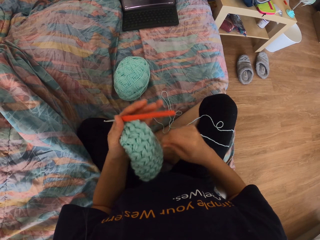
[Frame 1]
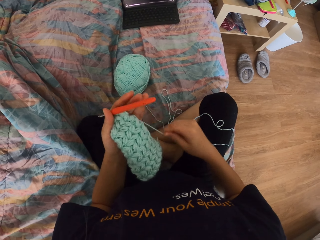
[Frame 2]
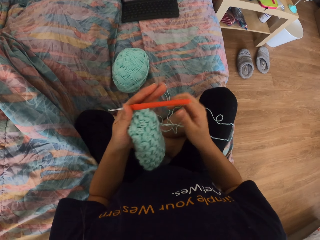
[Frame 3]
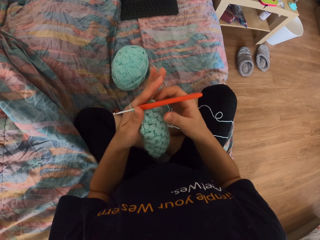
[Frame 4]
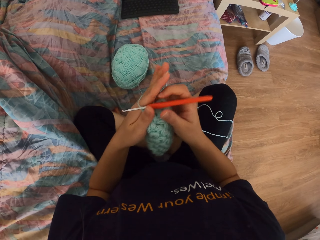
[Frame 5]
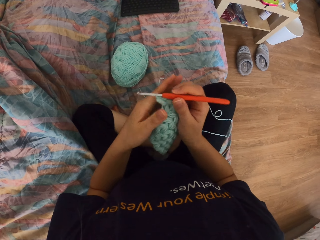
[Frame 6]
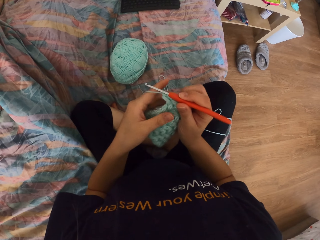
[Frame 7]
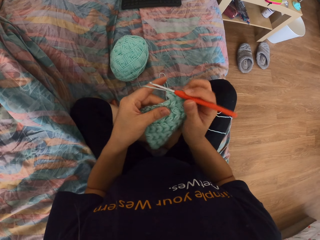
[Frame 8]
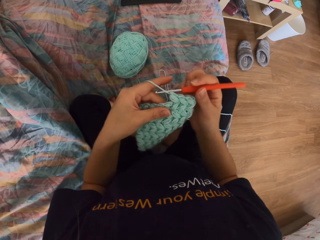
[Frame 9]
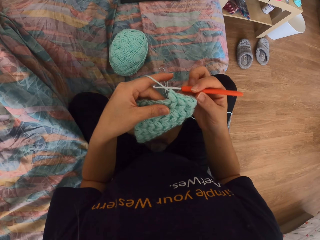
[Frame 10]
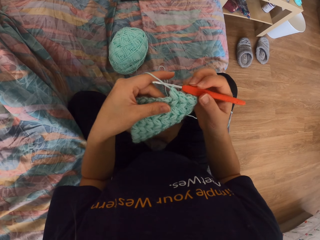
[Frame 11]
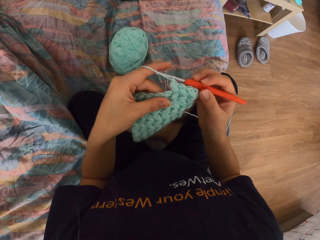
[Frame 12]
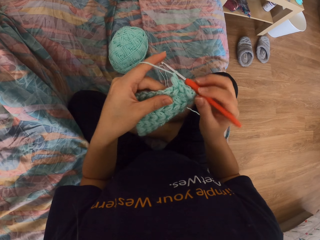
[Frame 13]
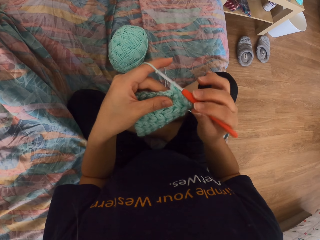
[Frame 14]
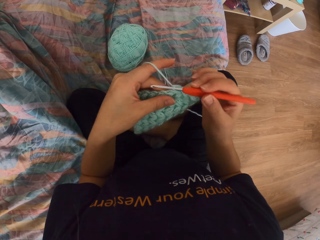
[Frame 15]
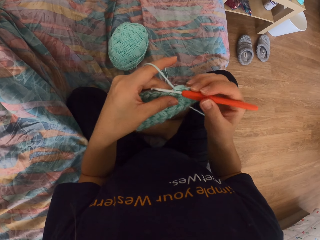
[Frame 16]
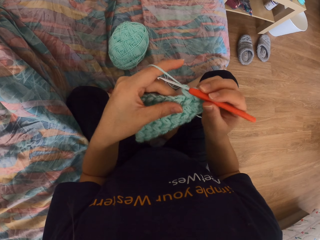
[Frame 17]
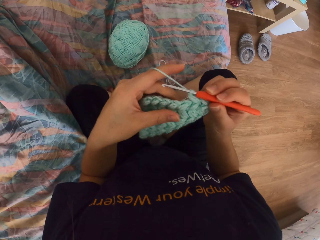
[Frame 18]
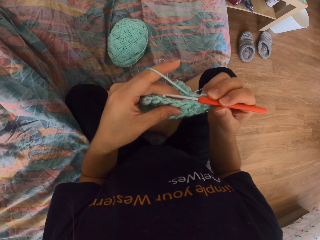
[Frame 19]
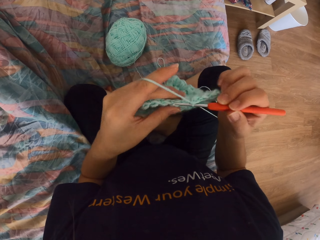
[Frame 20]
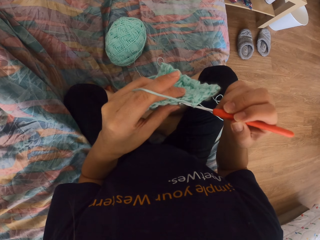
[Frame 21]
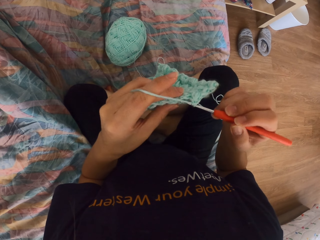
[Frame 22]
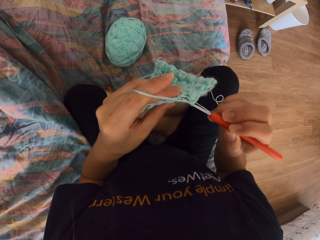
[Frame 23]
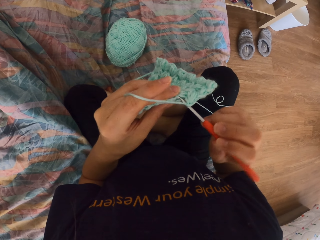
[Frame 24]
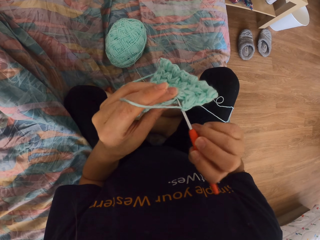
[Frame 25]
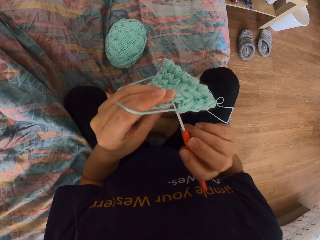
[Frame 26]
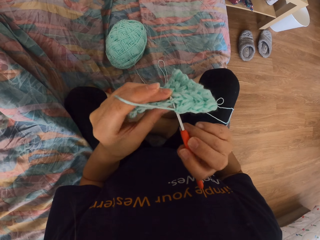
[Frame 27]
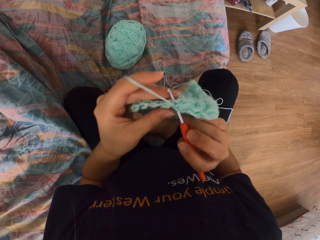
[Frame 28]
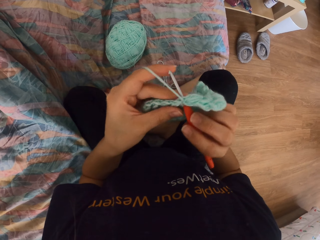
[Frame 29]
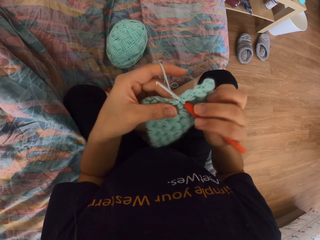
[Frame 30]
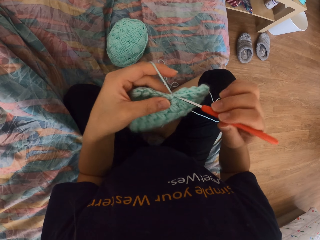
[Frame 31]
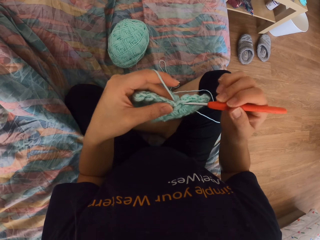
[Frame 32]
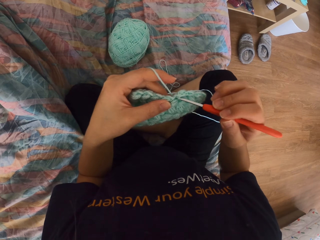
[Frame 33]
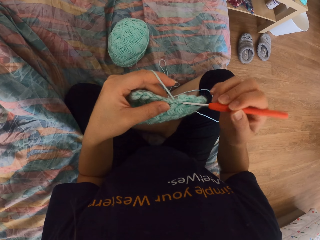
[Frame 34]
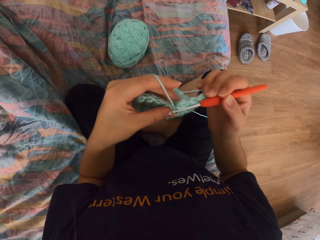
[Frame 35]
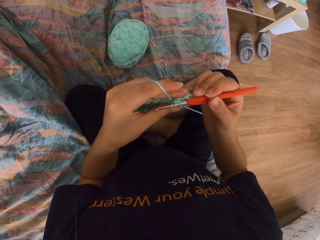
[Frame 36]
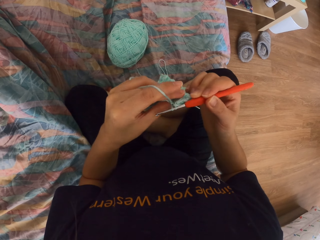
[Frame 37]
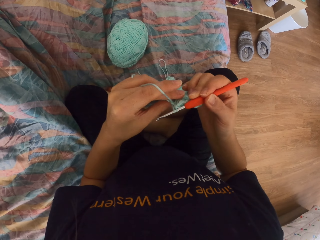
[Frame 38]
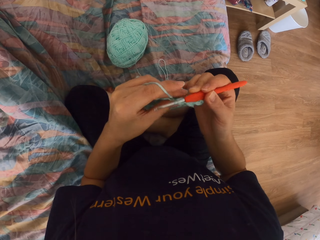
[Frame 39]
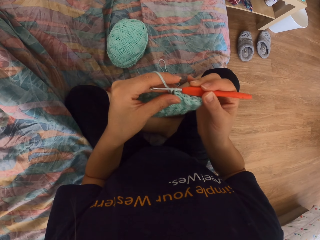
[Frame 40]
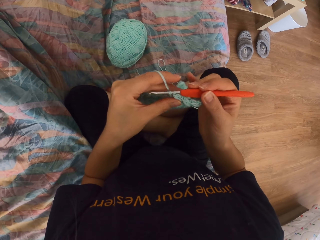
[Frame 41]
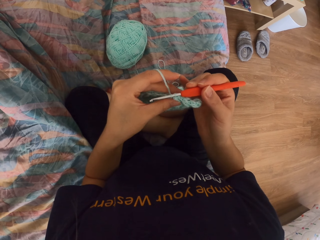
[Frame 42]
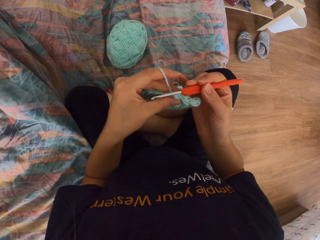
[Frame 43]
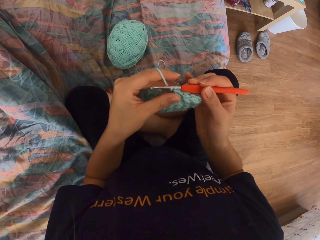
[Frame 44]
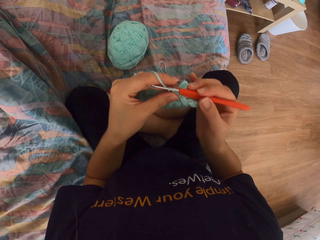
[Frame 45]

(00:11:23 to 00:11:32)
The camera wearer knits a fabric with a knitting crochet.

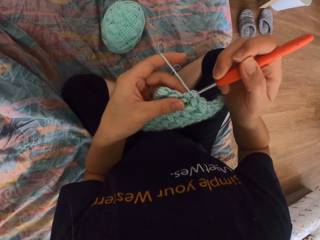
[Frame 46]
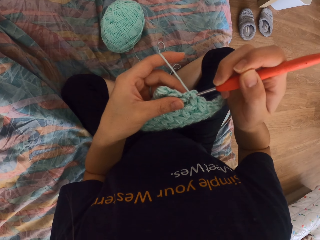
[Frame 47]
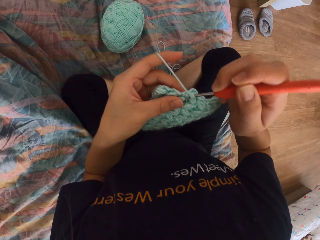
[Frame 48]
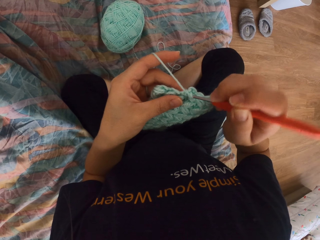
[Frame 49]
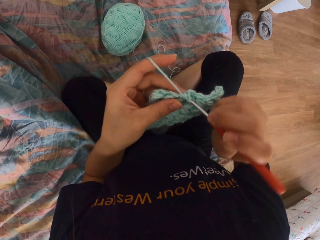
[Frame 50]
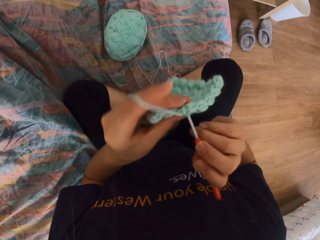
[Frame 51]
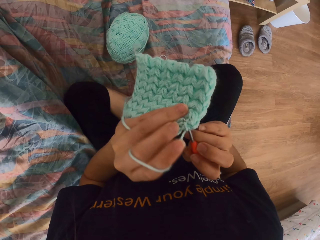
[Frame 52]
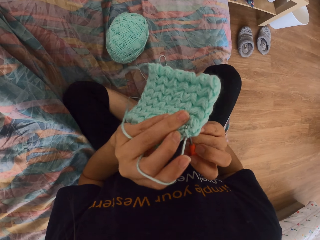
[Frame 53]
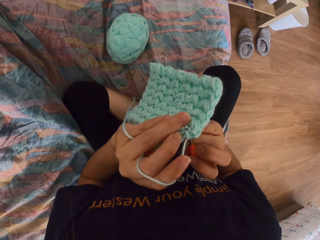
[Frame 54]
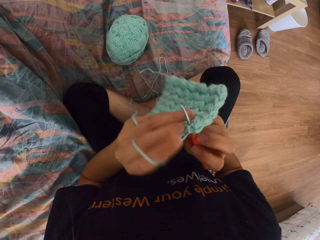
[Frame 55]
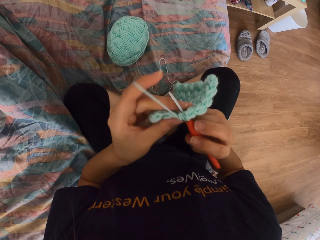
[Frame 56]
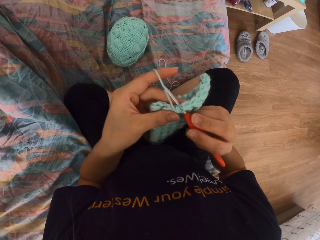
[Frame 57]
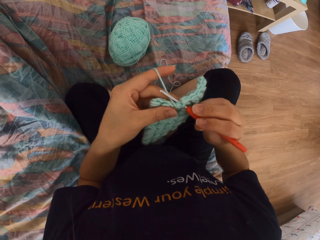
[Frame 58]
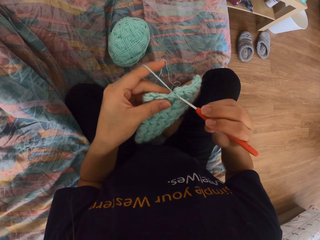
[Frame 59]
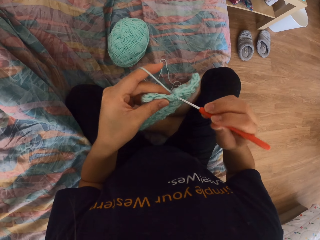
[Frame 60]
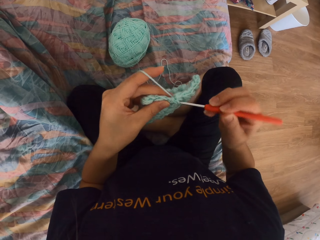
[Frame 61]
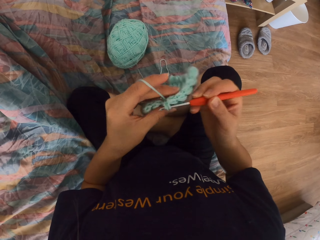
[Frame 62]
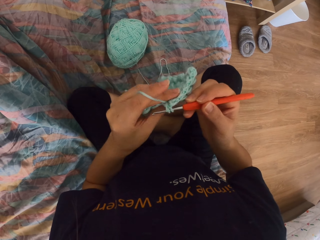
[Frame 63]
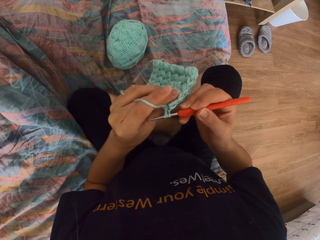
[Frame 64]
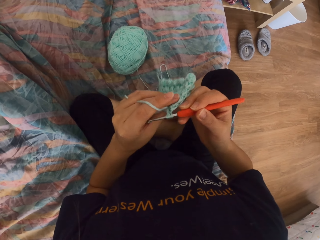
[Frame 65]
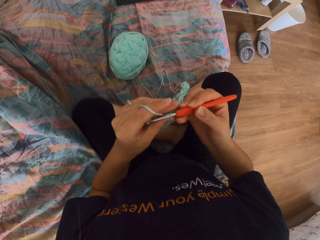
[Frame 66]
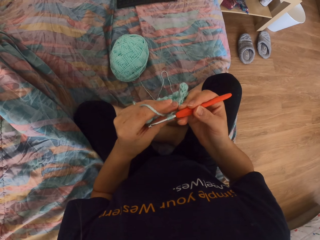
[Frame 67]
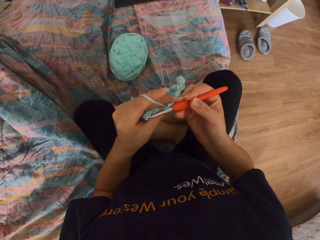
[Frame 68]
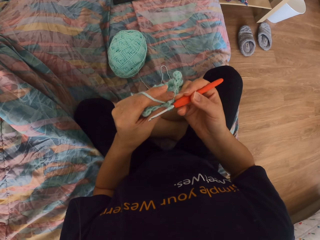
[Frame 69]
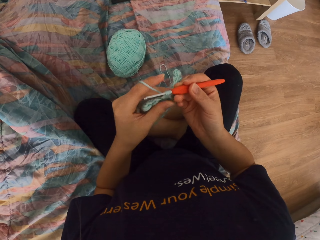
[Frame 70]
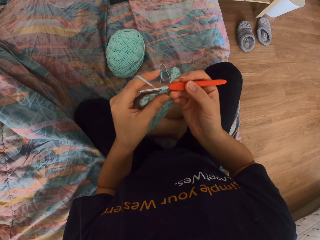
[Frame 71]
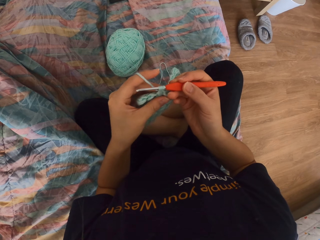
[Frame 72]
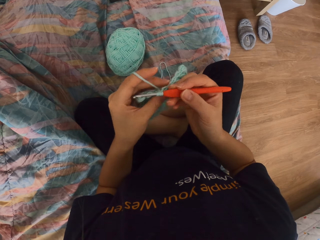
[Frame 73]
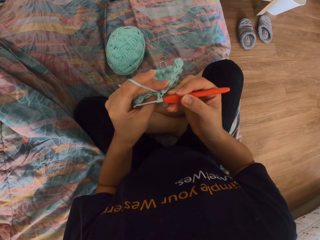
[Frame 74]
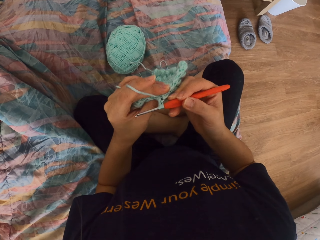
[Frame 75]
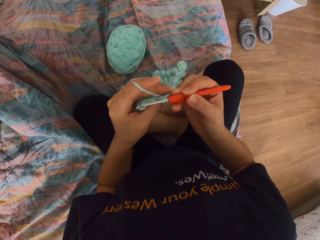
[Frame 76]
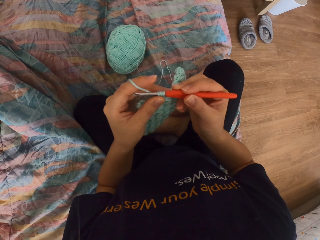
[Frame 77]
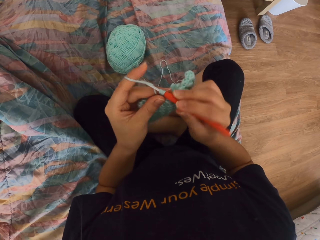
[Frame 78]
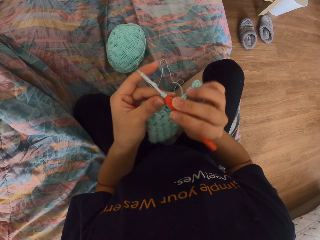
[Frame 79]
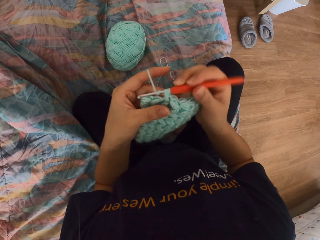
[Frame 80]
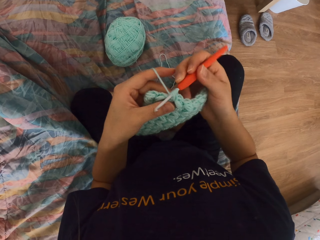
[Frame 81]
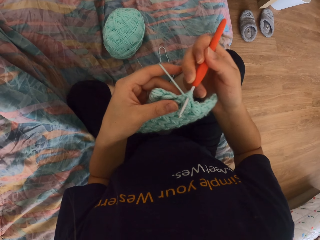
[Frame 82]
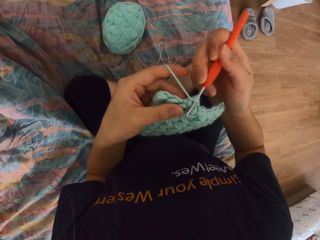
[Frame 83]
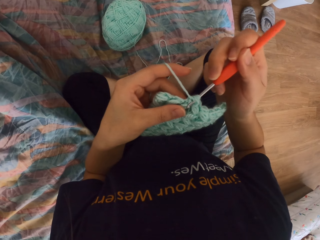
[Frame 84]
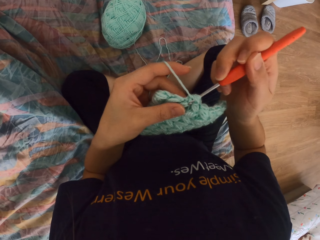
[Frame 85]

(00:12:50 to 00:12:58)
The camera wearer looks at the other side of the fabric. They knit the fabric with a knitting crochet.

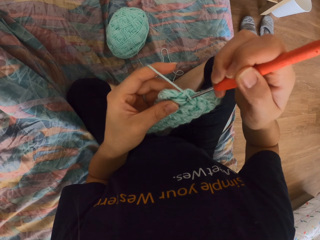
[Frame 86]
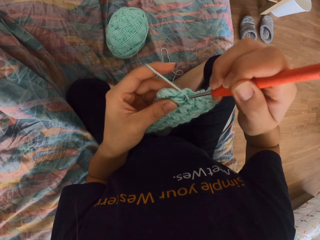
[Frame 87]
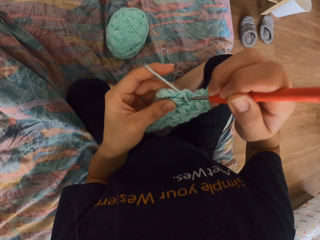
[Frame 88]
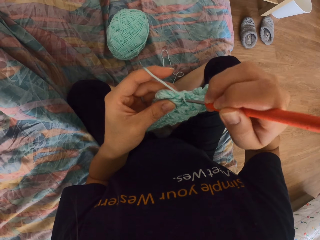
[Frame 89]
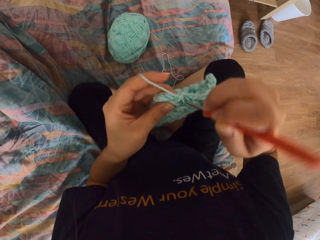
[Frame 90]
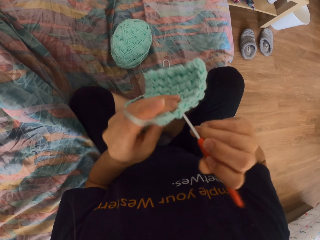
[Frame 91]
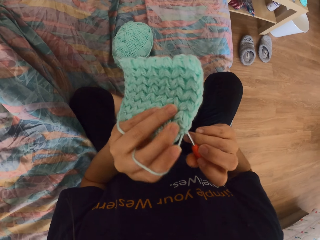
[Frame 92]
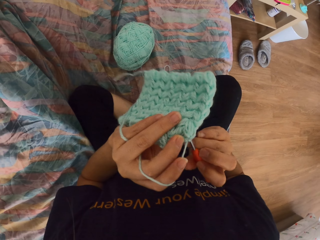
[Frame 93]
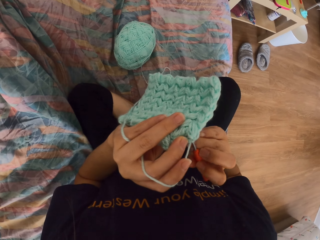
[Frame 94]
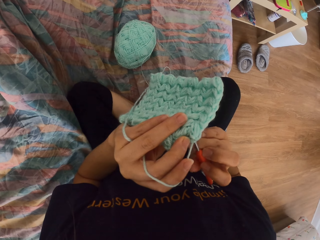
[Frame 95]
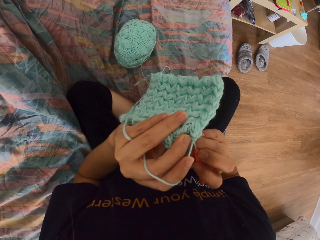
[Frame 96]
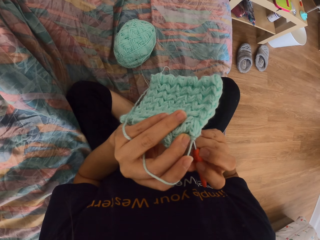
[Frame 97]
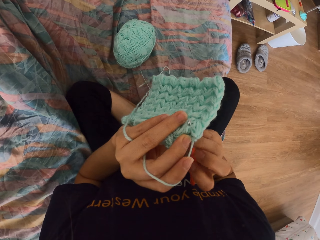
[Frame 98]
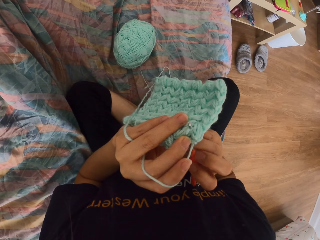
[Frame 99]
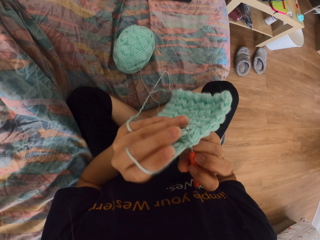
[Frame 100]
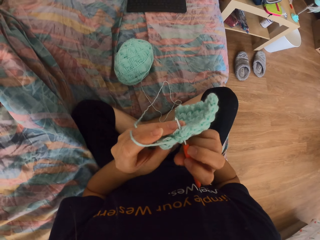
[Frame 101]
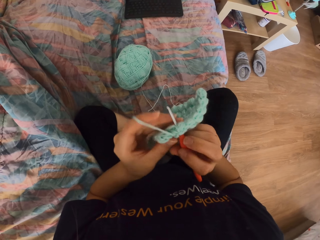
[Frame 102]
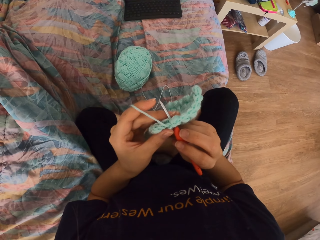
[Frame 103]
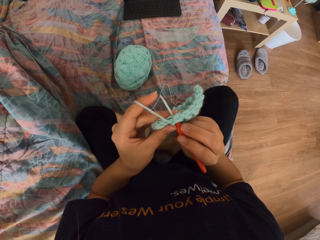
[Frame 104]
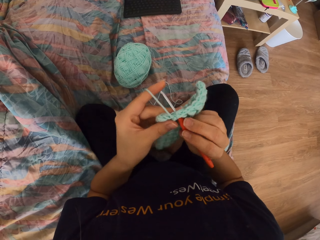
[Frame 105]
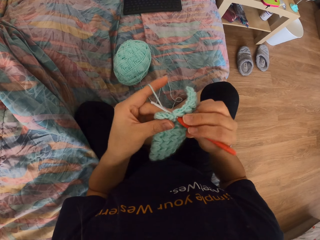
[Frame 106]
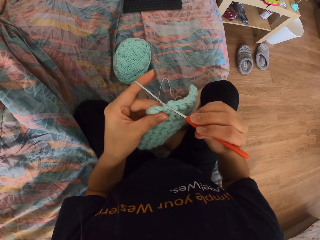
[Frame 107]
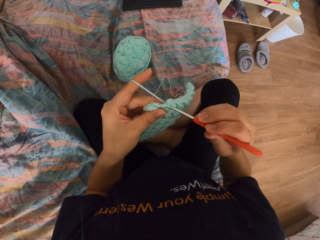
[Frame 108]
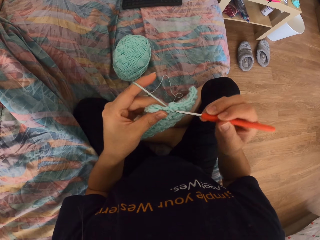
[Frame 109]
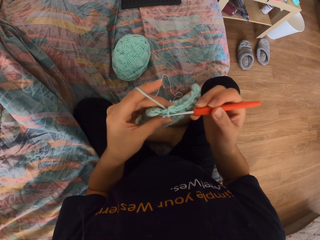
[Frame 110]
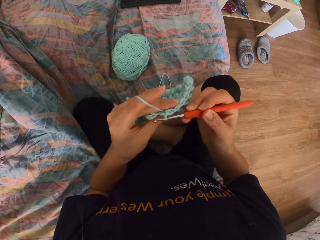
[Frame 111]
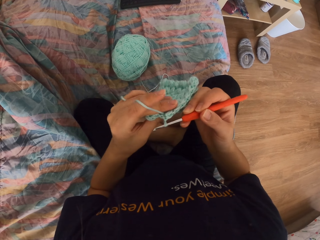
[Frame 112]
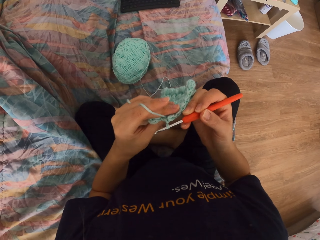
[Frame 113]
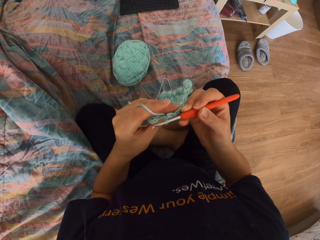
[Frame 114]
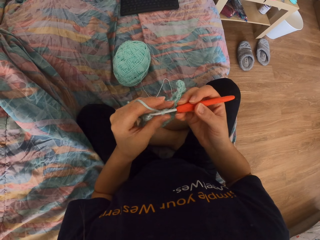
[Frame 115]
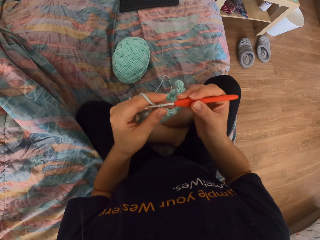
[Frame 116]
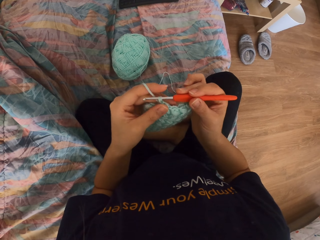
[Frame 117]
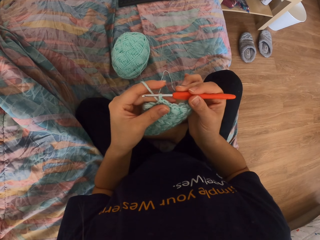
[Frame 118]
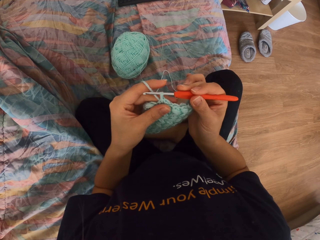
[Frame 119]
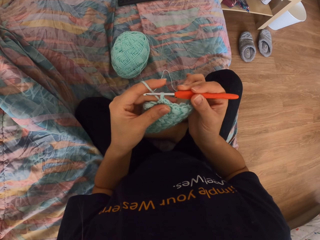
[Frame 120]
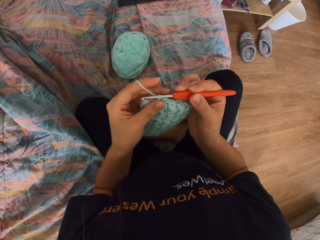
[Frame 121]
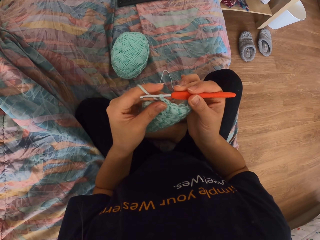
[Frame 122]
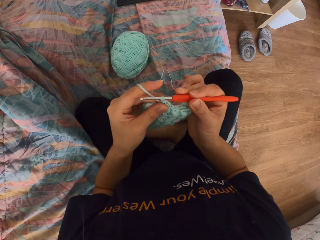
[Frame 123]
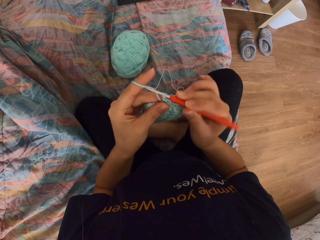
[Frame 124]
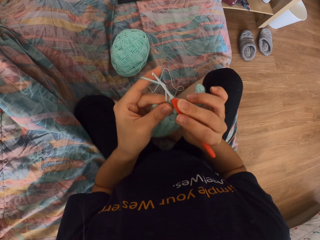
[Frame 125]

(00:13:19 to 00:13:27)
The camera wearer looks at the other side of the fabric. They knit the fabric with a knitting crochet.
